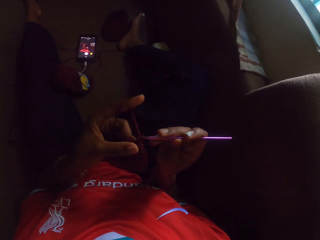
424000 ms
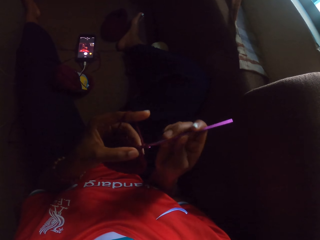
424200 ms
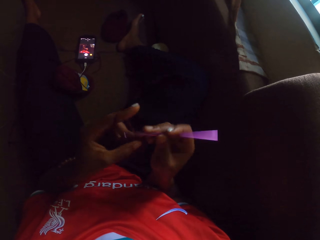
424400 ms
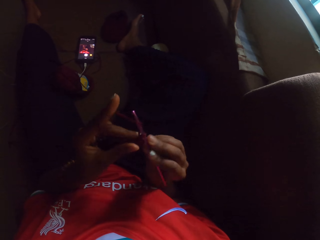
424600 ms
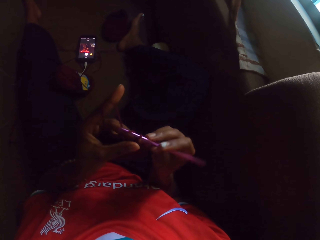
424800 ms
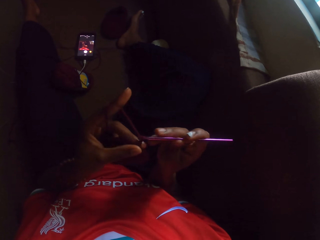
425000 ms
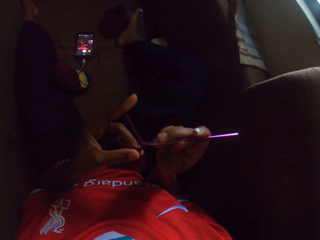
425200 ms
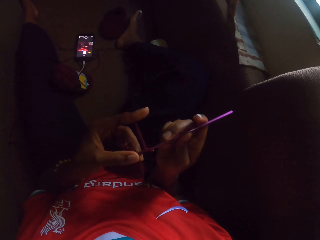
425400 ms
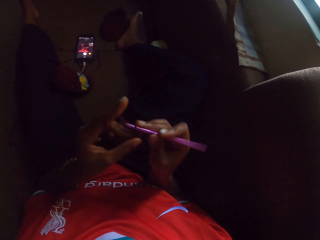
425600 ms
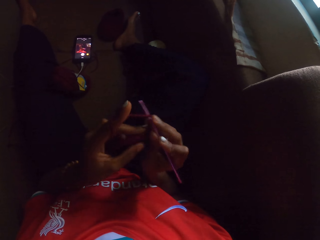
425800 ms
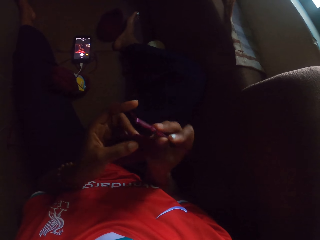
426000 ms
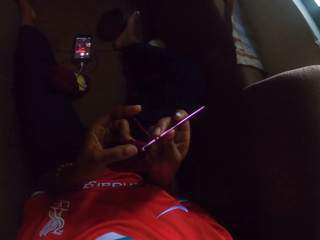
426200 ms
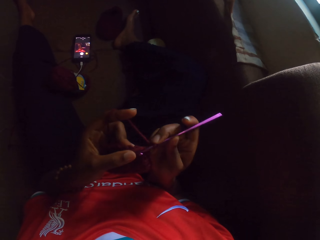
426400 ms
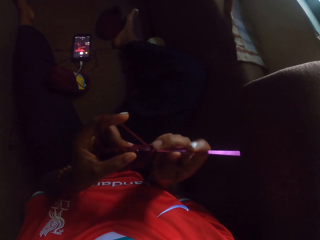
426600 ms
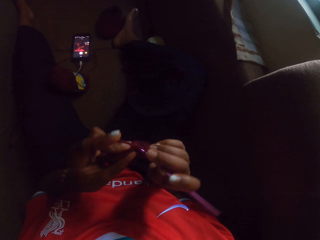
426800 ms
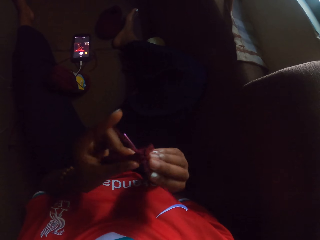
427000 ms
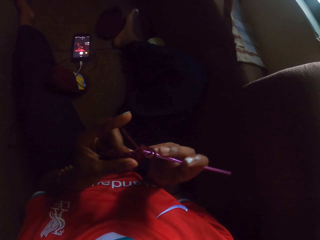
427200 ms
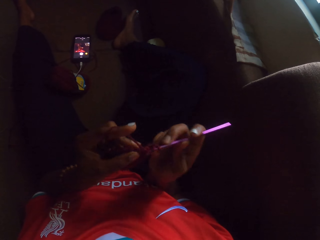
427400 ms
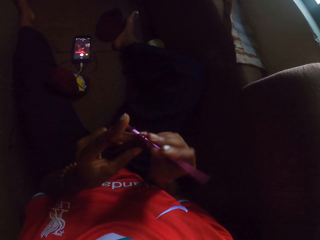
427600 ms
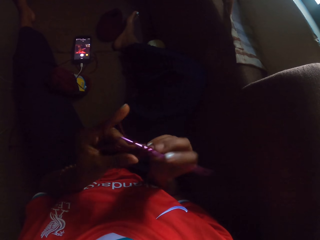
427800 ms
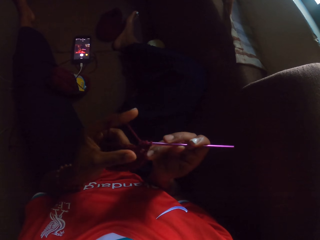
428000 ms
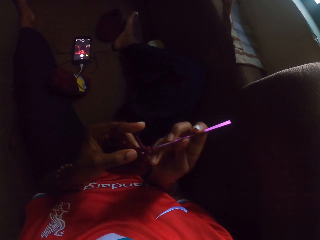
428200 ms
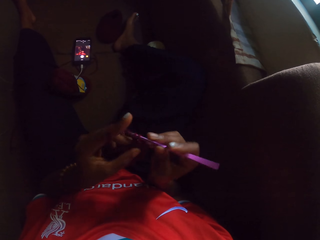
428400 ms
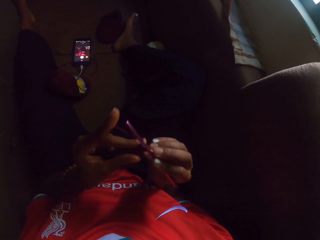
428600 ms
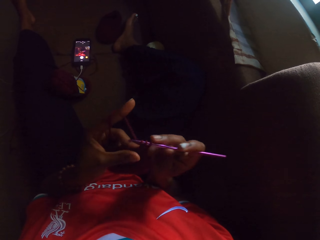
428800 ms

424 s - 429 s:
The camera wearer crochets with both hands.

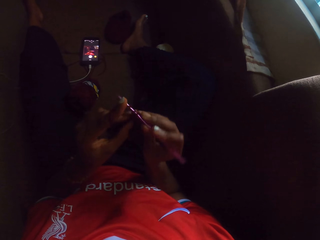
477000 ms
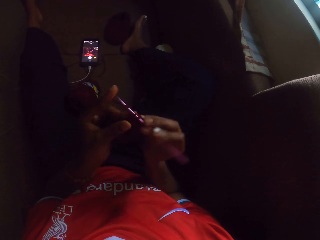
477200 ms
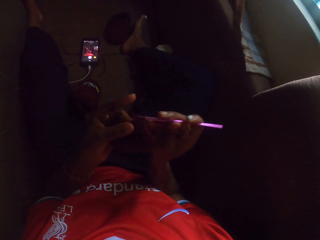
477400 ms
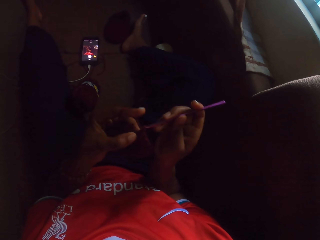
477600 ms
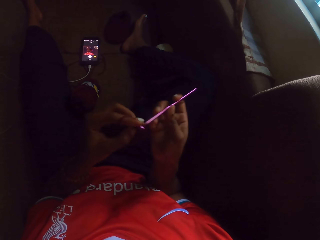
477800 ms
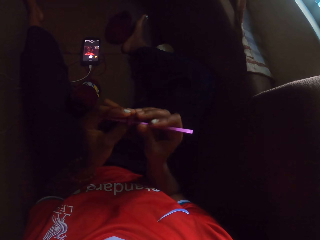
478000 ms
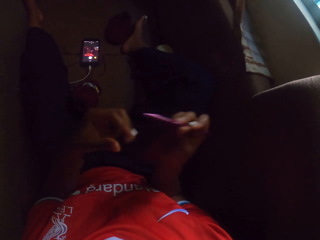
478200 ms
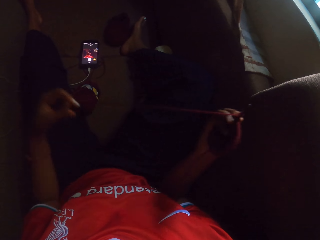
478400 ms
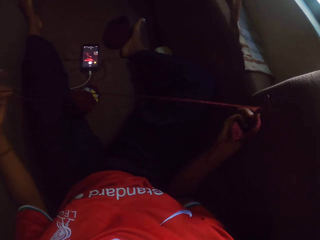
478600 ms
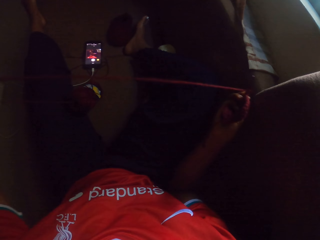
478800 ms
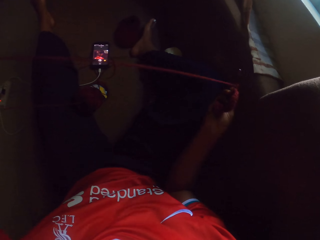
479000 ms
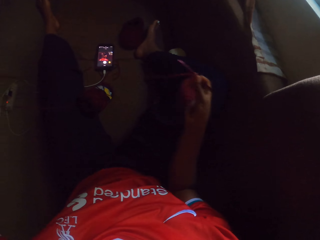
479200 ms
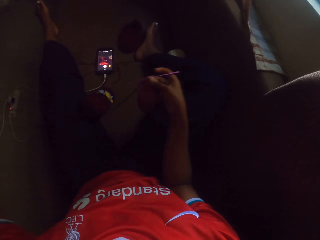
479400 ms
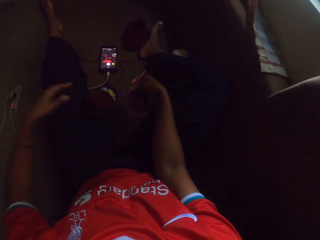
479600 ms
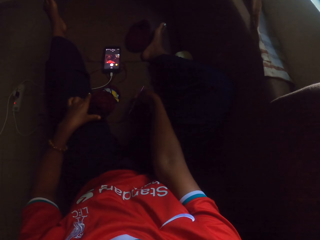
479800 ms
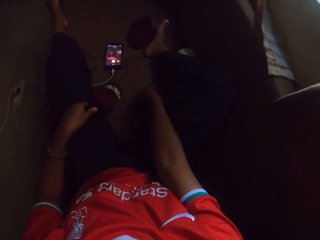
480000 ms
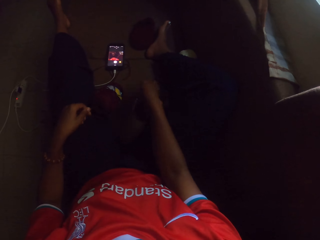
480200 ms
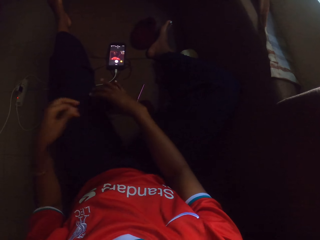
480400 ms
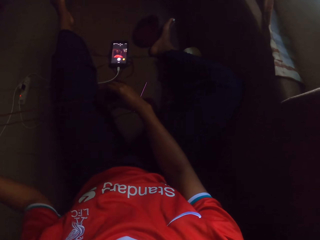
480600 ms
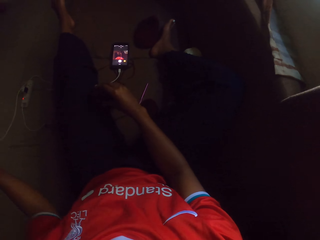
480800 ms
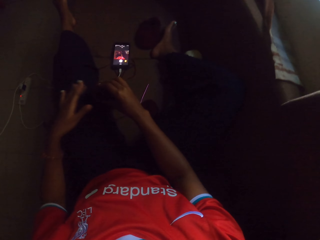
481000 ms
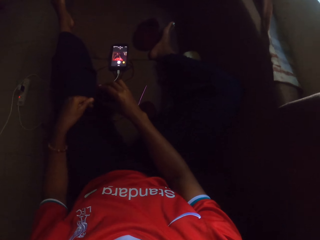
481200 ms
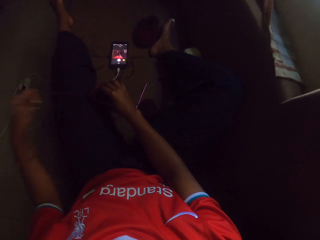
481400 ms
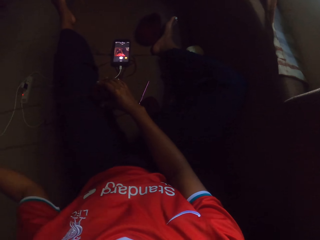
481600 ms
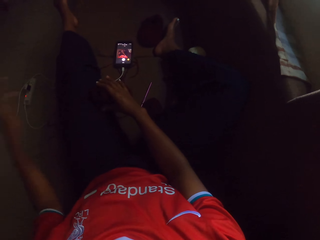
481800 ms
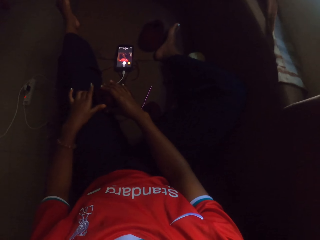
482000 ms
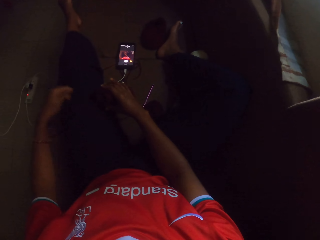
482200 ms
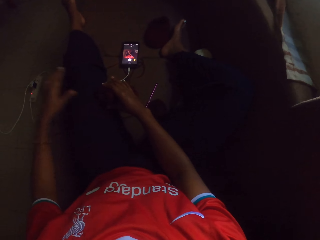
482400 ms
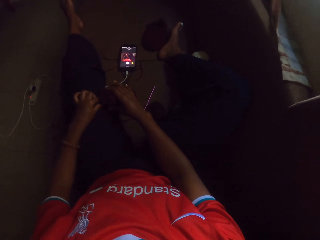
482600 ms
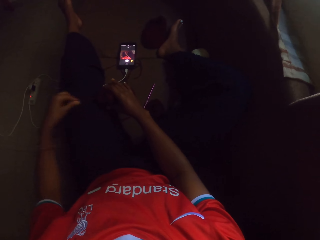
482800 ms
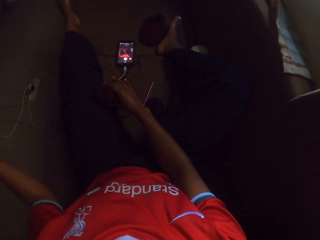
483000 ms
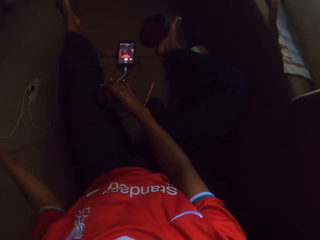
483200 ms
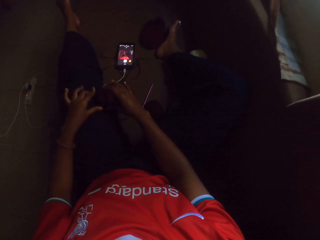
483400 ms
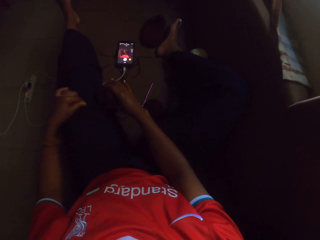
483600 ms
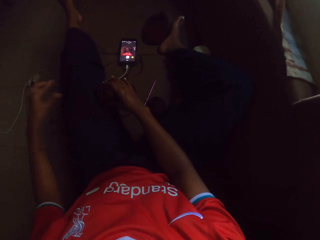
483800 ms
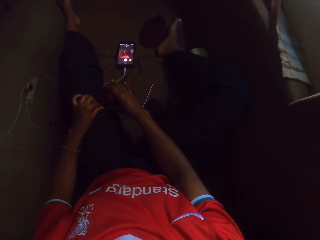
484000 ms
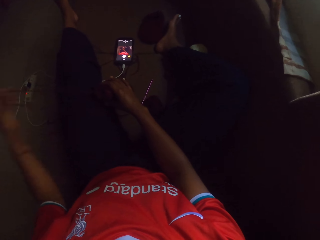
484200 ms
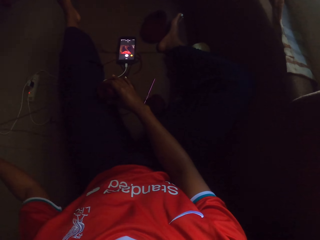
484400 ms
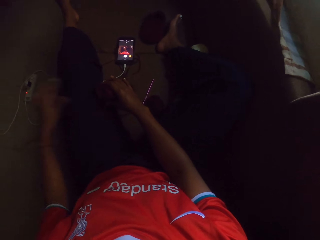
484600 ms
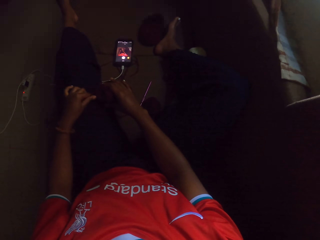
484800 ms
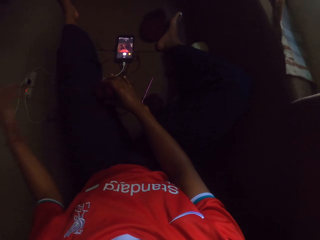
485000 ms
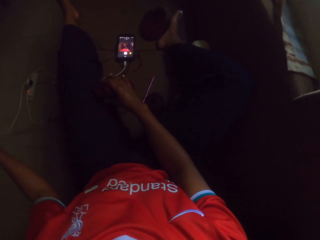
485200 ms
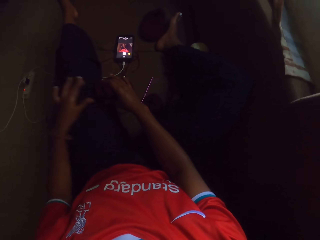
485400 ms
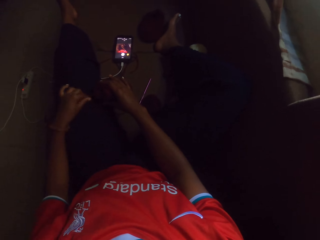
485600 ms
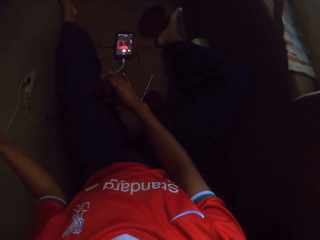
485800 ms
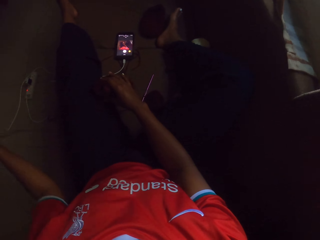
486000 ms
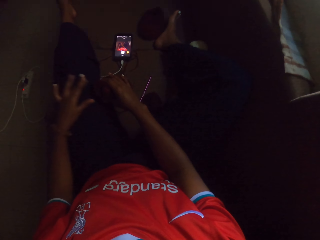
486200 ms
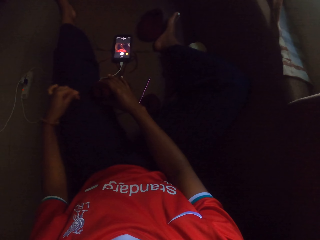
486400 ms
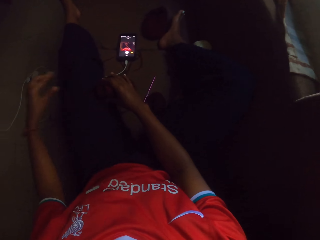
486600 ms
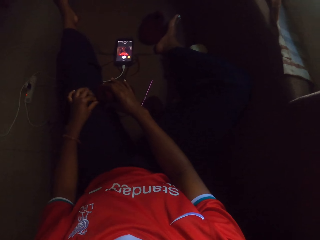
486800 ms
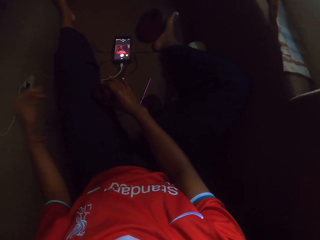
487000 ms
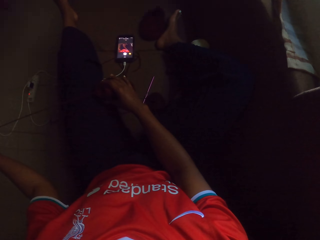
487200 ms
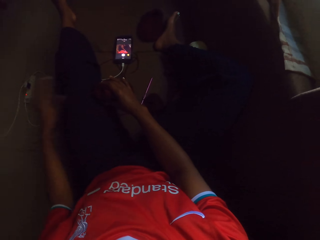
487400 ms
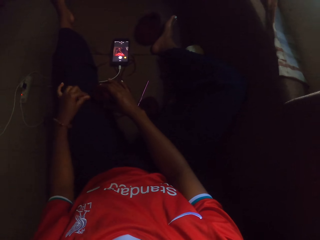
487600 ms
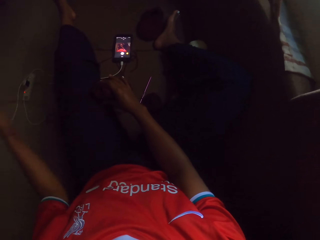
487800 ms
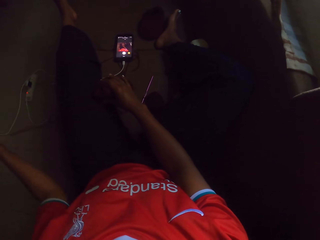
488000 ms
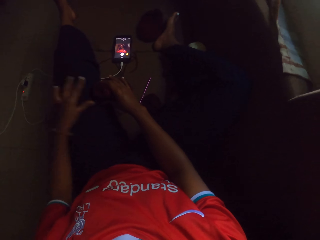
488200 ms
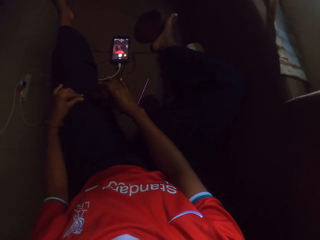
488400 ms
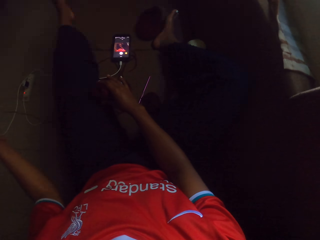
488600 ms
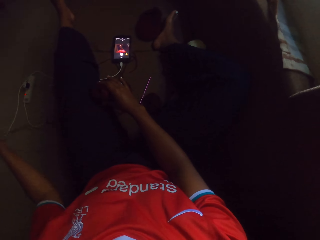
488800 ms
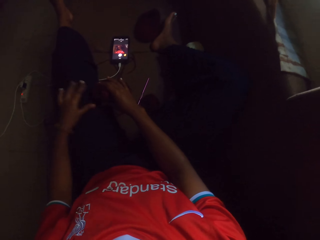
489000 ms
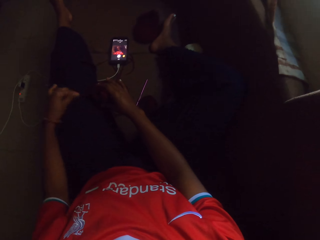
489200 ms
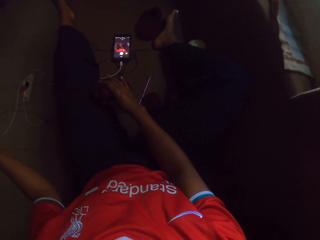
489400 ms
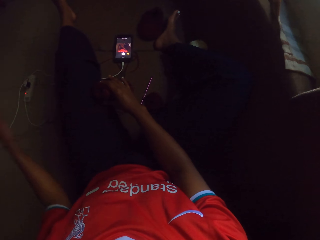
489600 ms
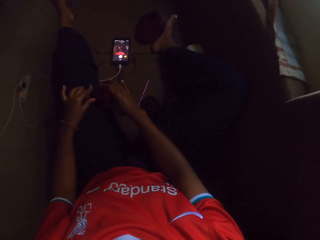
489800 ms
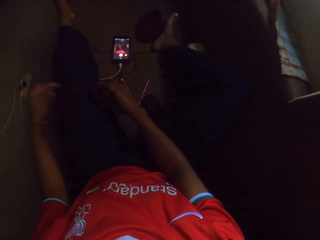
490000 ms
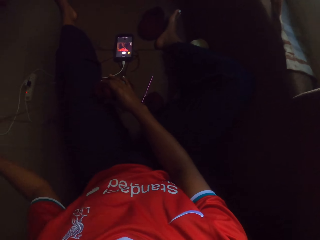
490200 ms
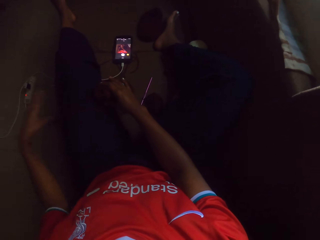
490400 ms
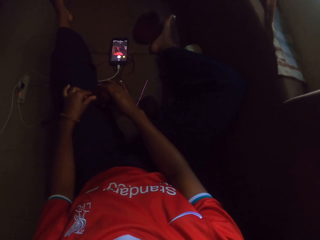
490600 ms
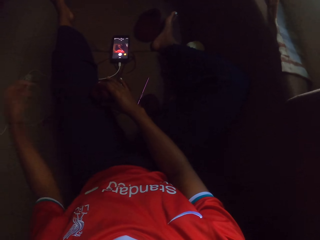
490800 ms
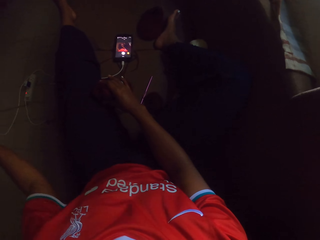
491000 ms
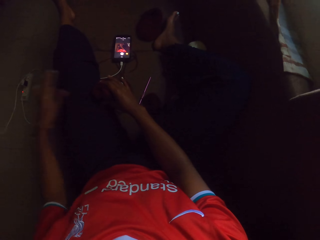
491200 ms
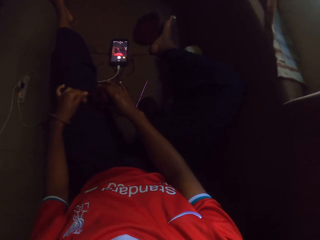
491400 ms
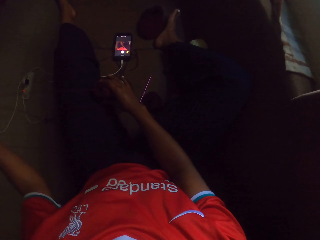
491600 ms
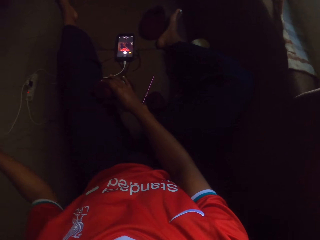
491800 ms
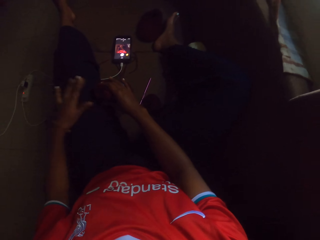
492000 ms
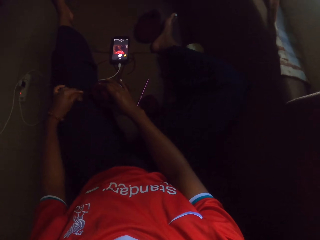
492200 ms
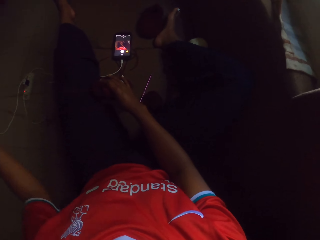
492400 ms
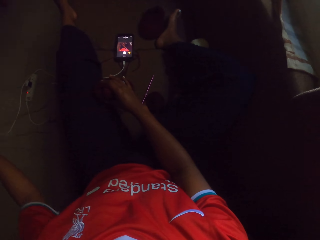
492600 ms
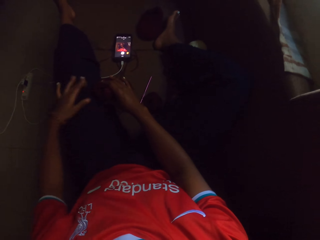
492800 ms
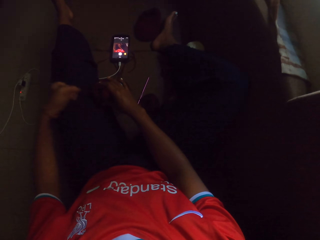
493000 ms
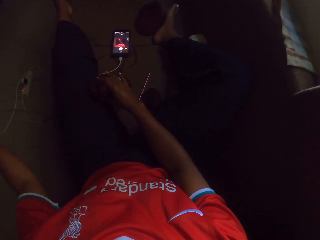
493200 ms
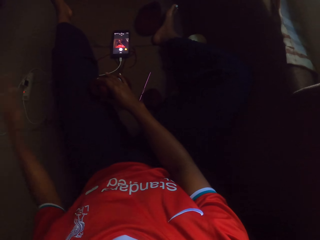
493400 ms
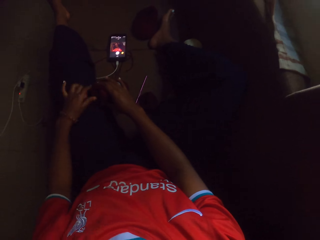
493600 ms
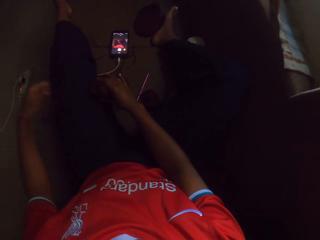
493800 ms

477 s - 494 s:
The camera wearer pulls at a length of wool thread. She drops the crochet pin in her right hand on the floor. She puts the fabric down. She grabs a skein of wool with her right hand and pulls at a thread from the skein of wool.
